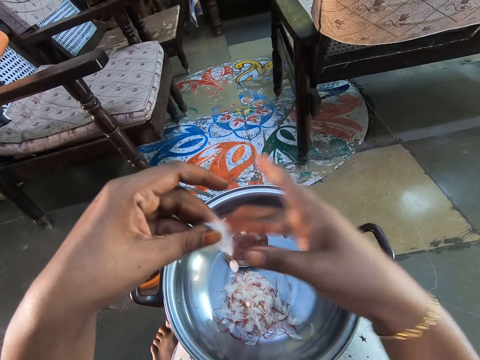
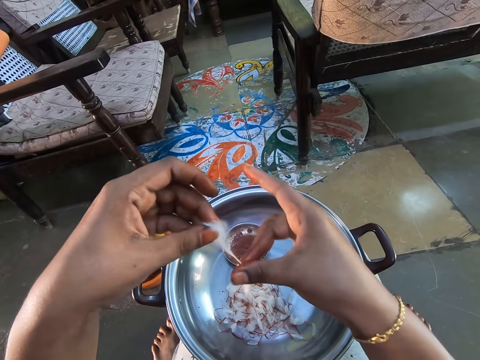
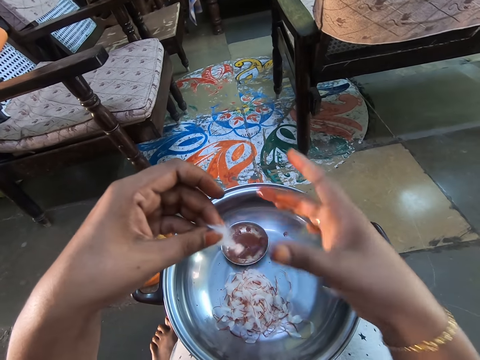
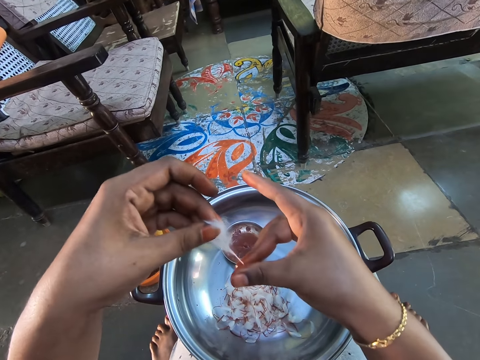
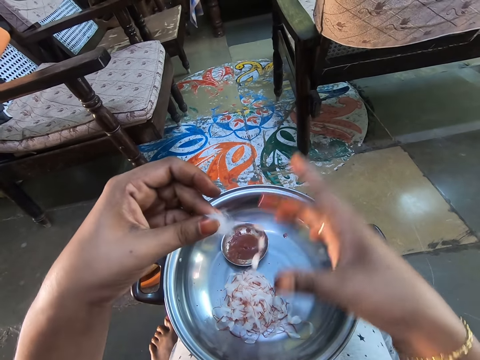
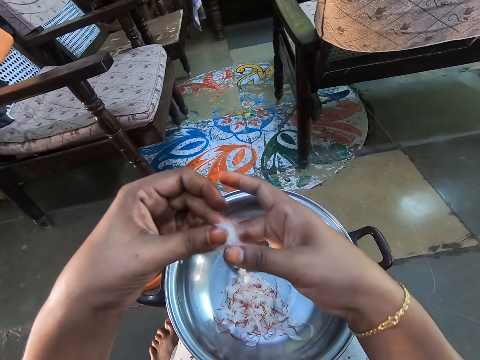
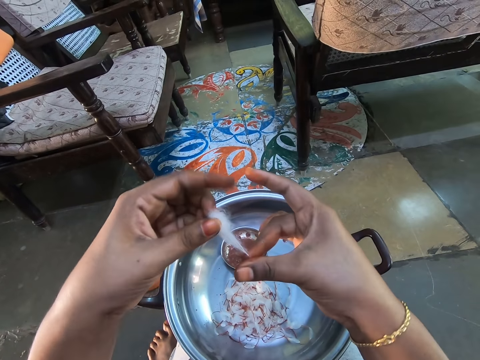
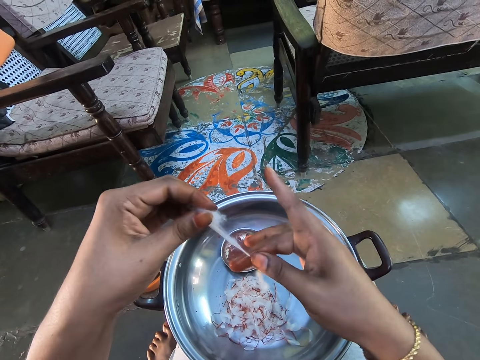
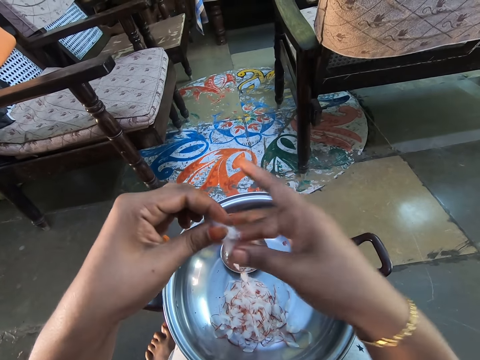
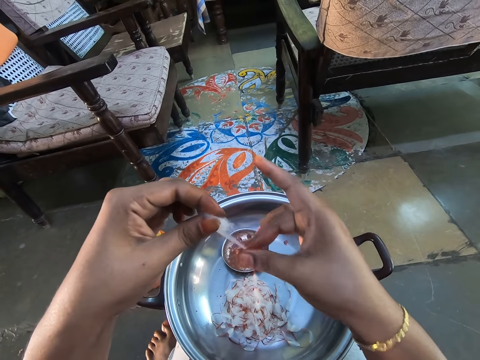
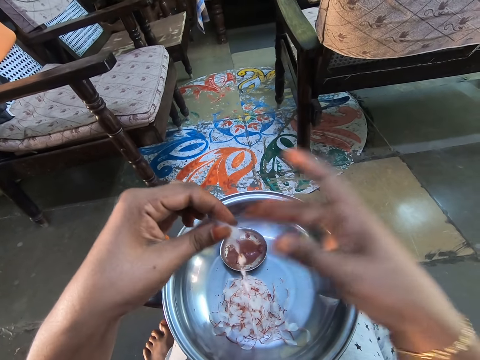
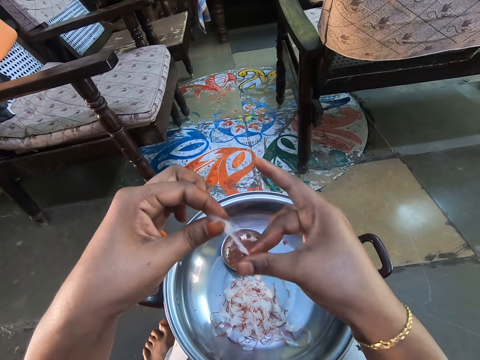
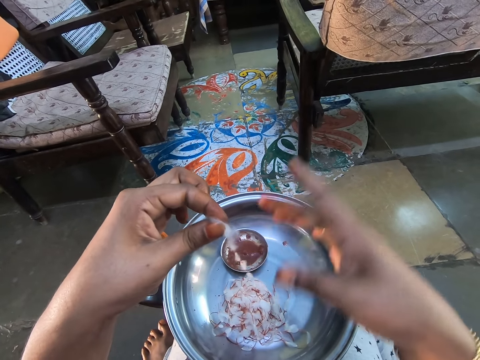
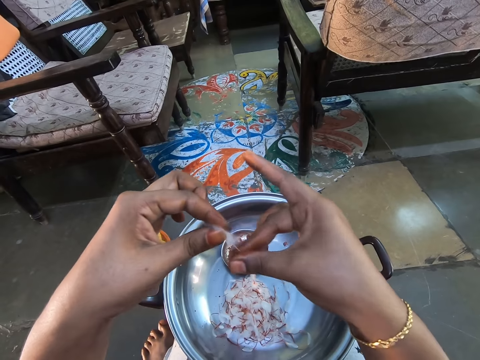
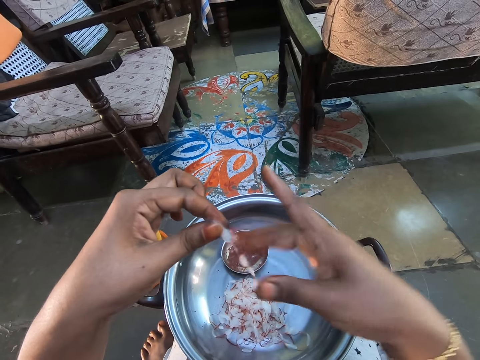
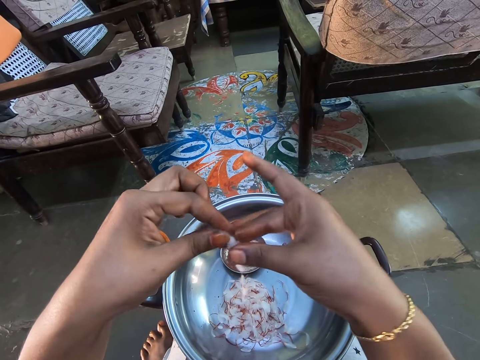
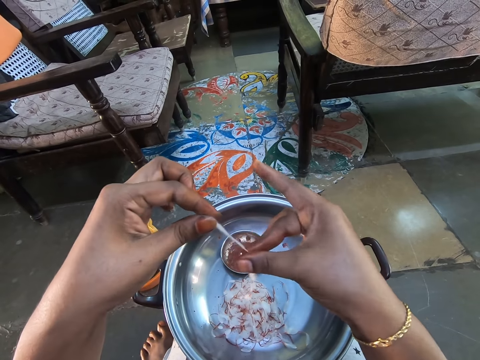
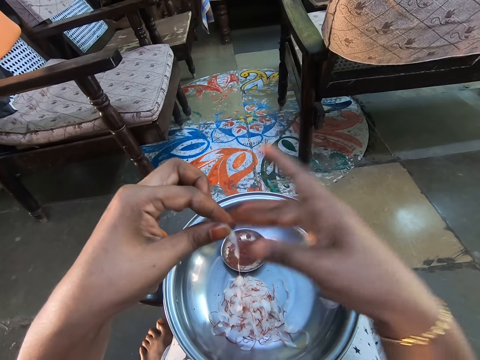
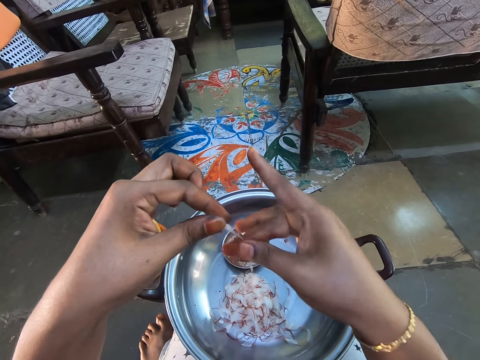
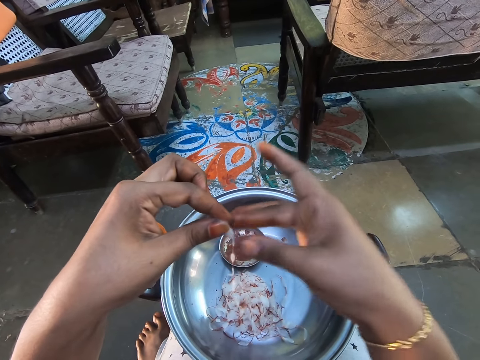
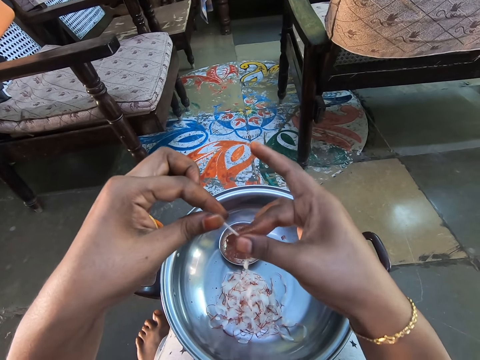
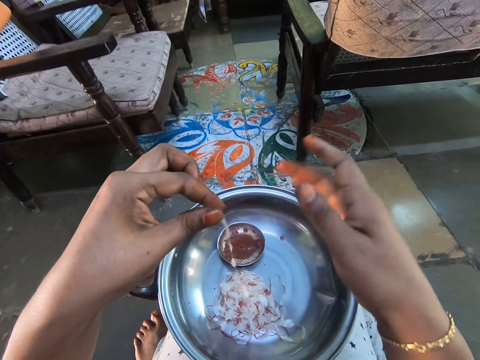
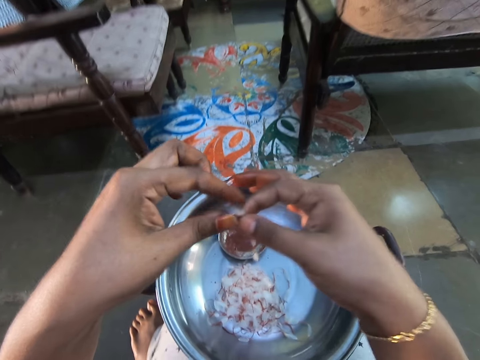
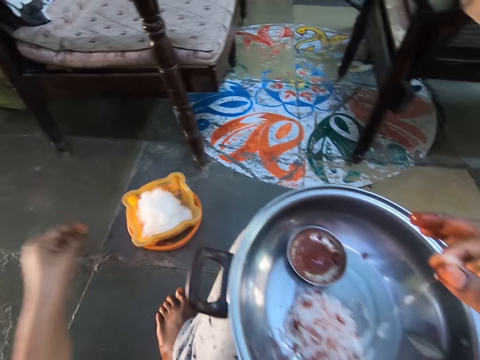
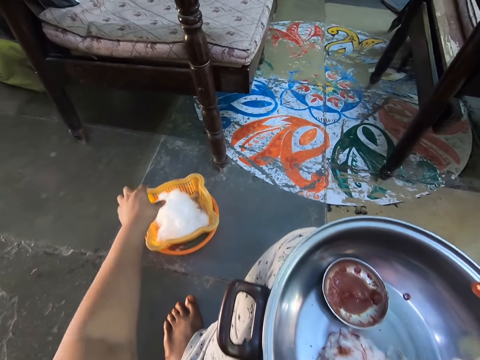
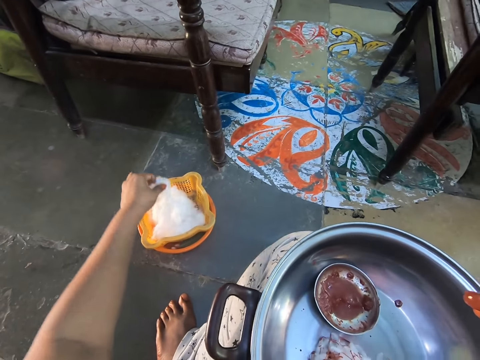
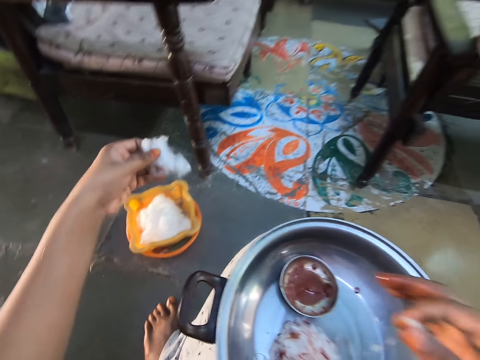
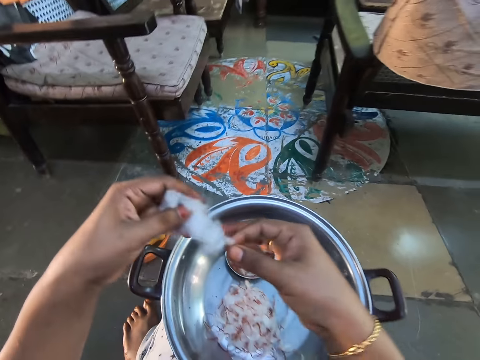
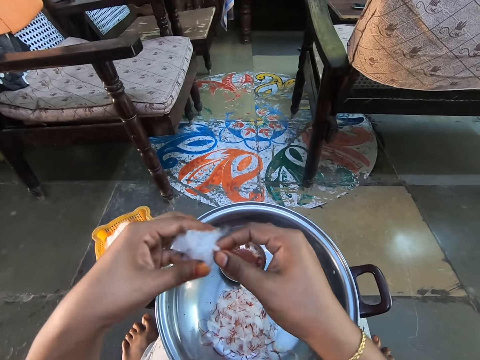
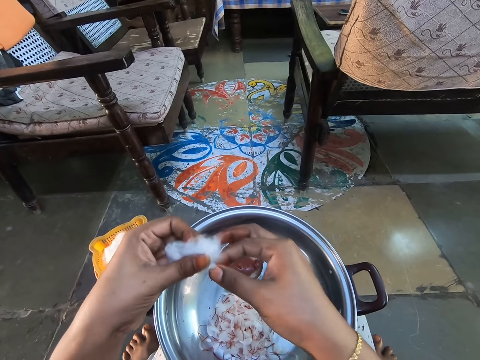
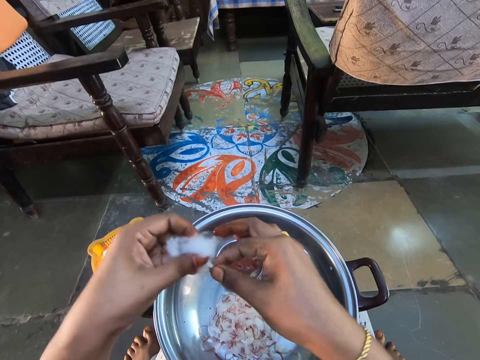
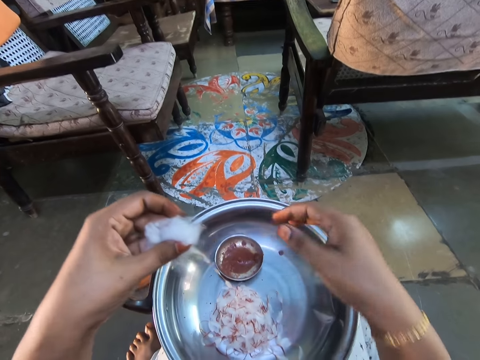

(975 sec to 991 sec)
The camera wearer holds the cotton with the right hand. They pinch the cotton wool. They take the cotton from the container basket. They attach the cottons together.

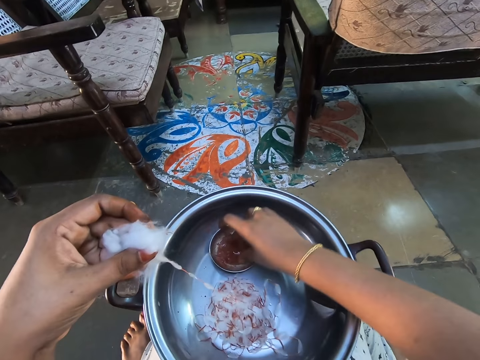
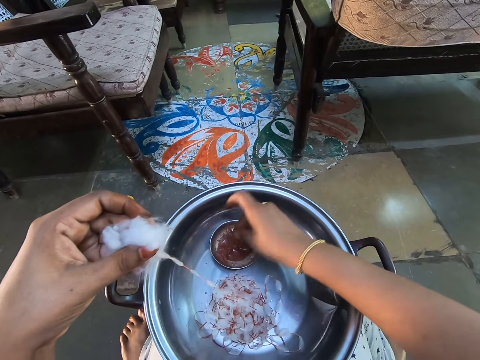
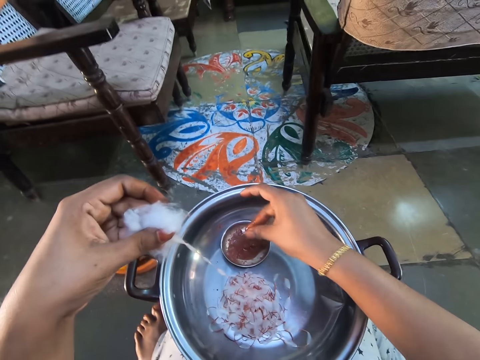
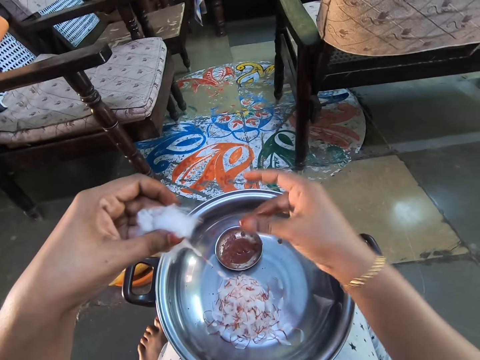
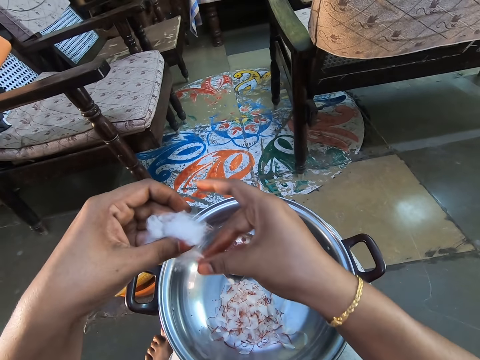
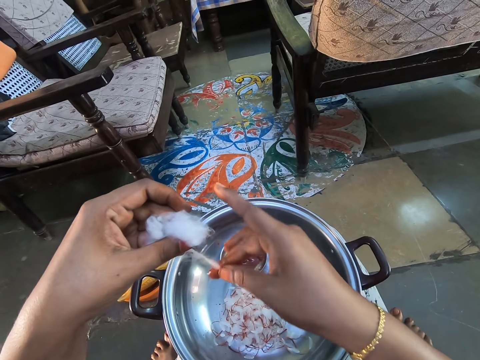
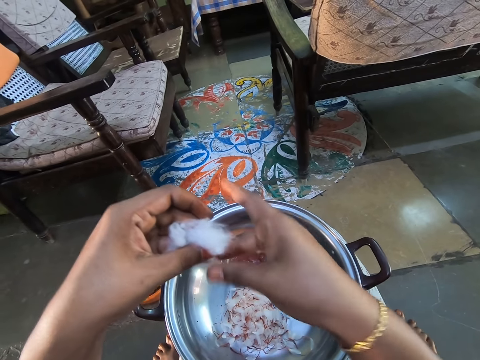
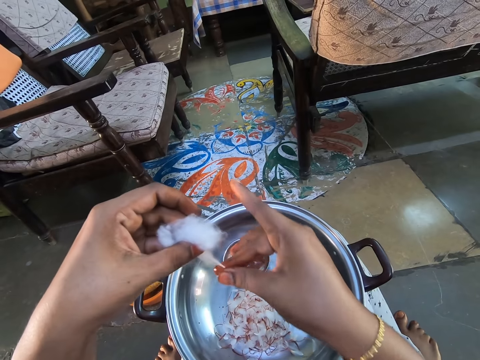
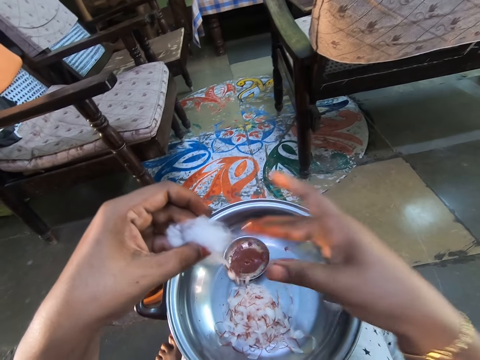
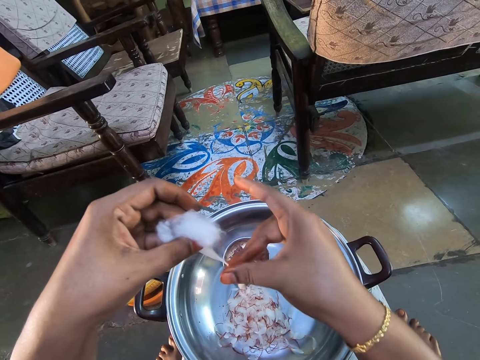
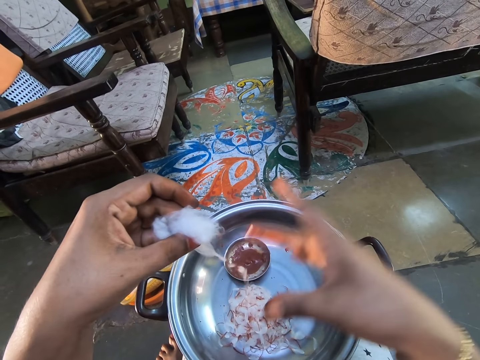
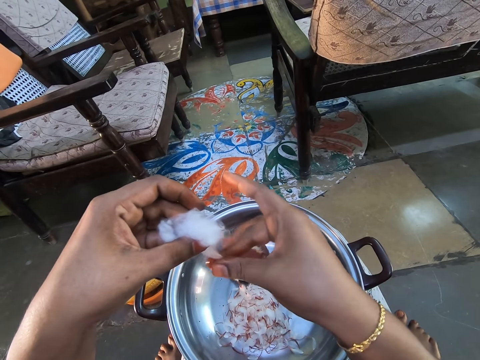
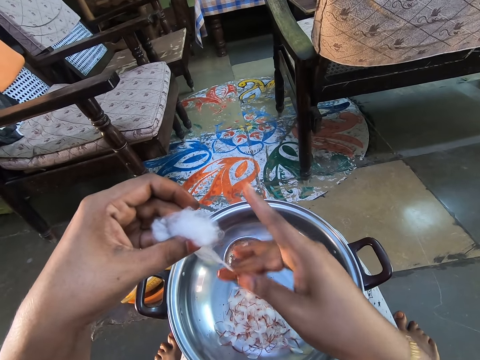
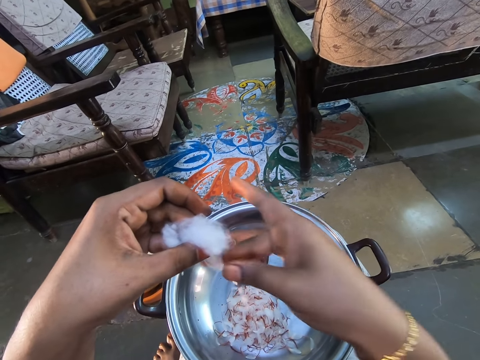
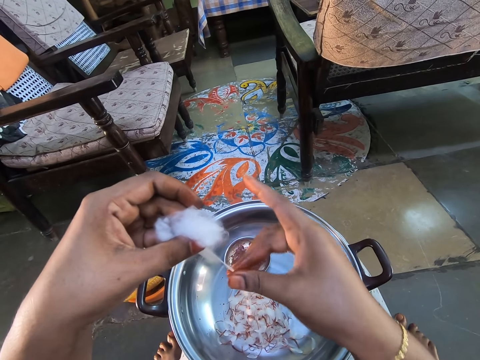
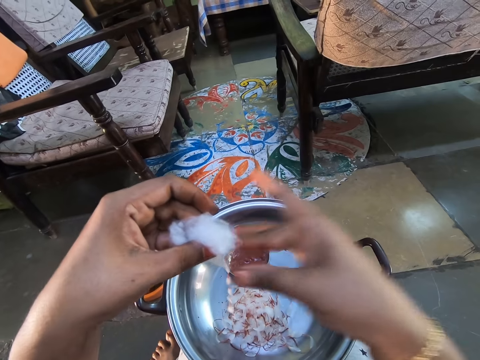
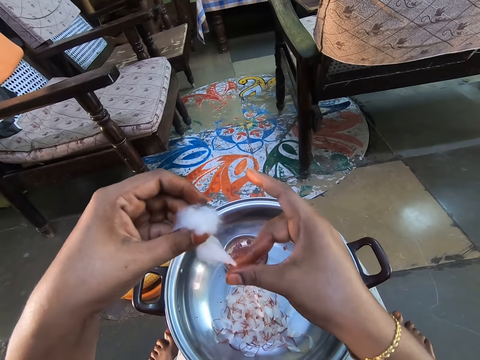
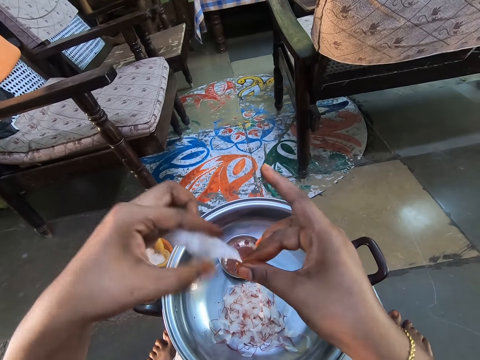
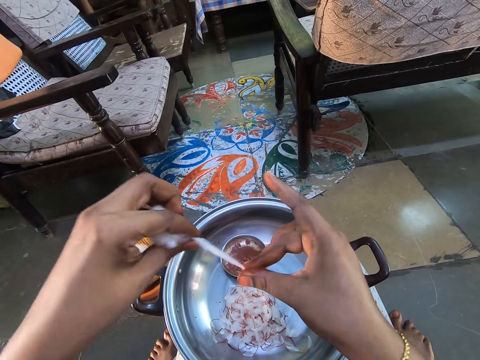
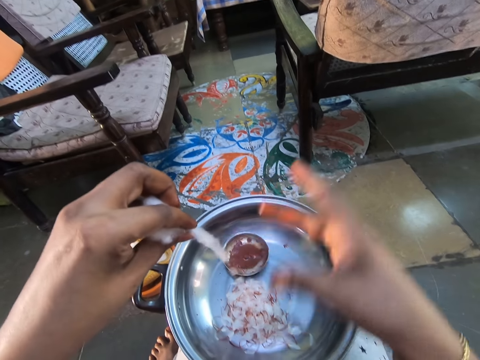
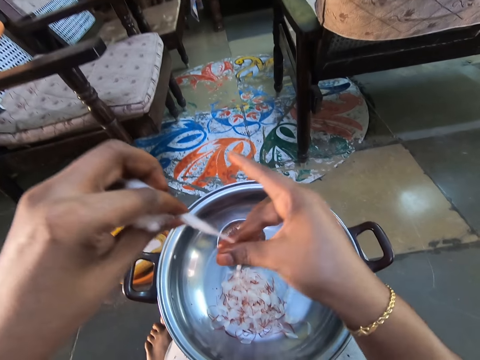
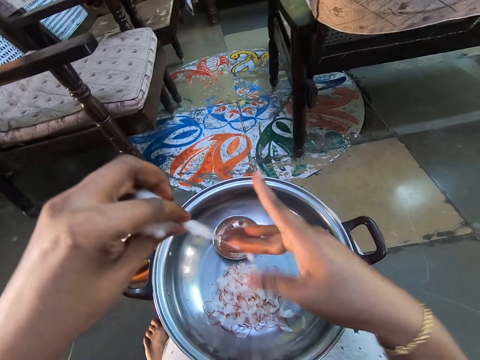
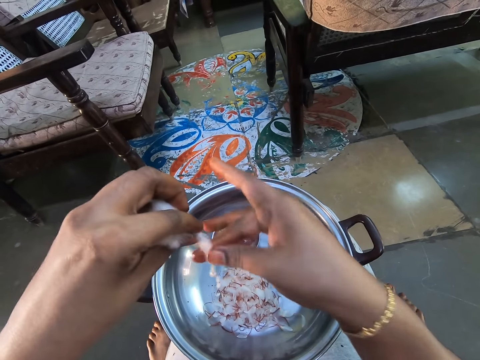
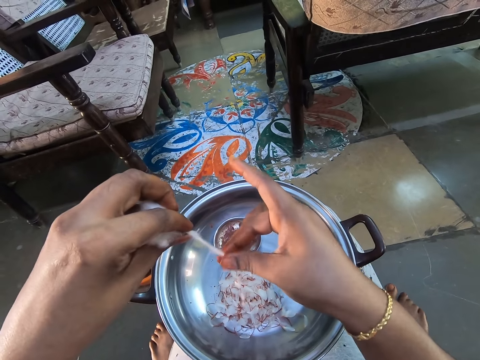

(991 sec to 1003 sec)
The camera wearer dips her fingers into the paste. She rubs the paste in between her fingers. She rolls the cotton wool with the paste.
